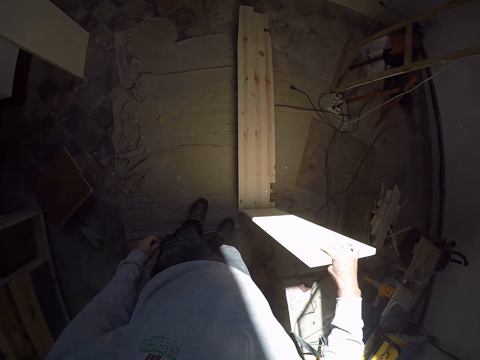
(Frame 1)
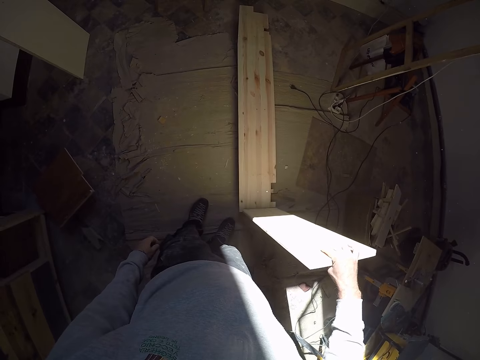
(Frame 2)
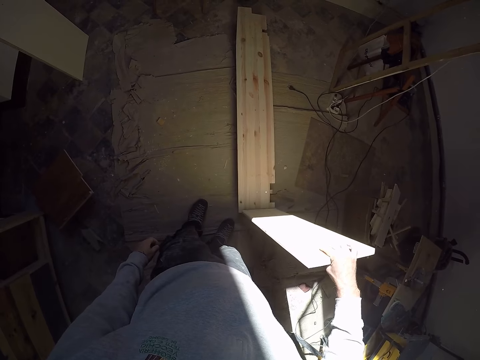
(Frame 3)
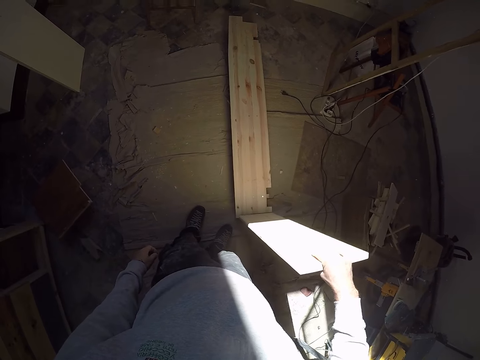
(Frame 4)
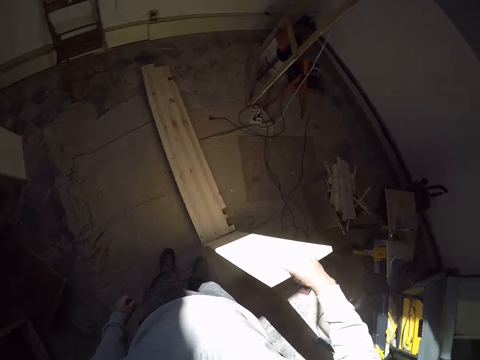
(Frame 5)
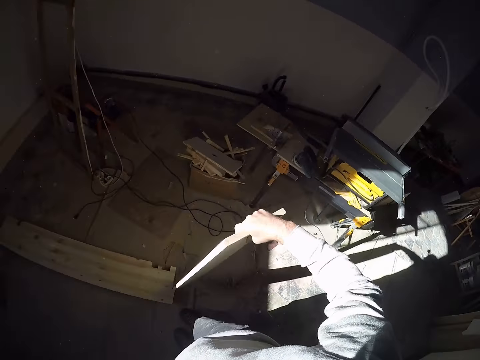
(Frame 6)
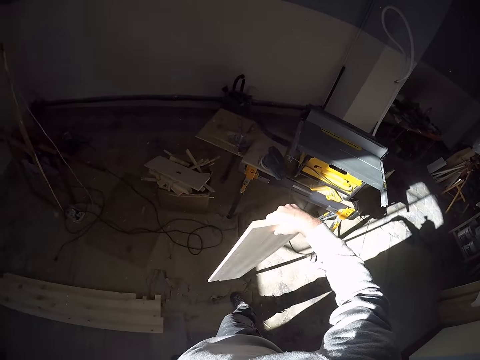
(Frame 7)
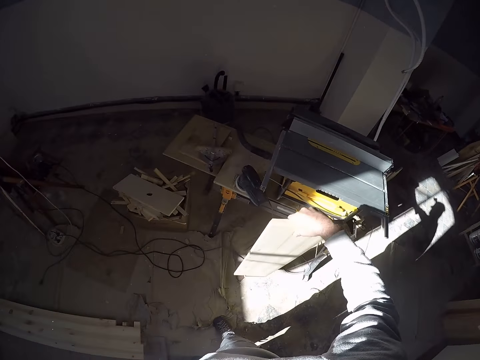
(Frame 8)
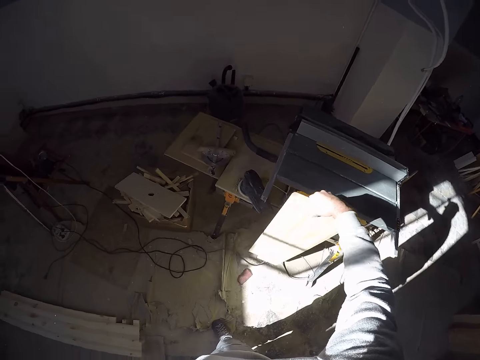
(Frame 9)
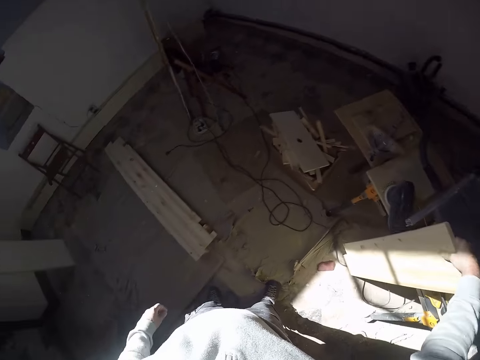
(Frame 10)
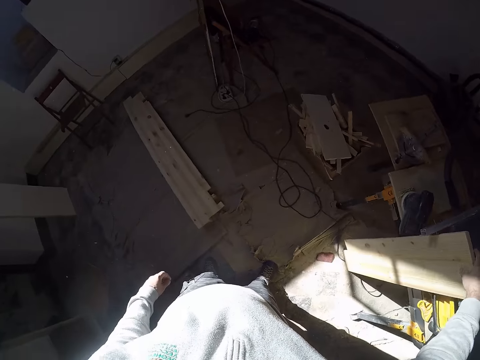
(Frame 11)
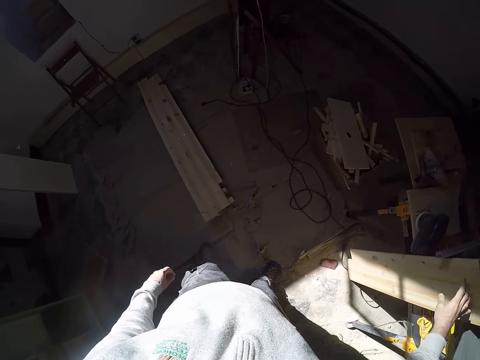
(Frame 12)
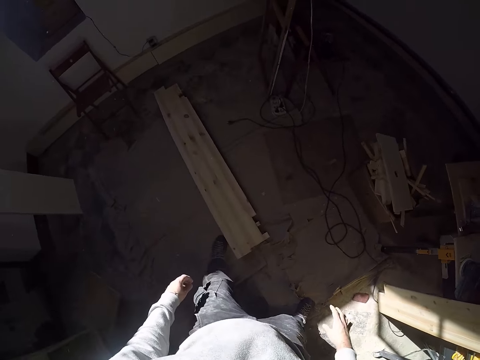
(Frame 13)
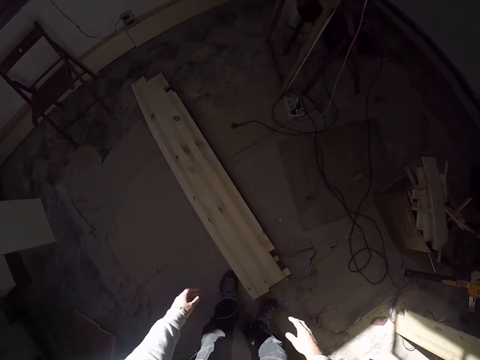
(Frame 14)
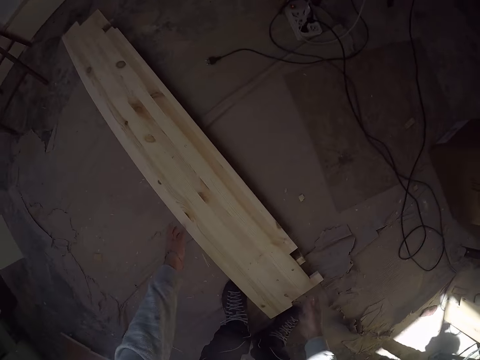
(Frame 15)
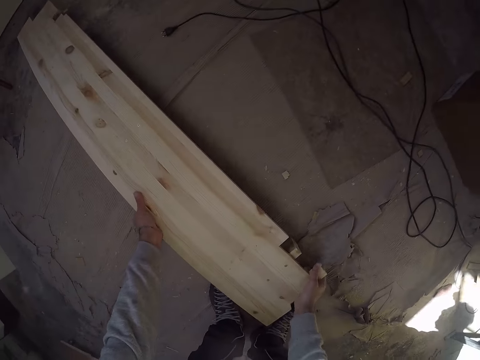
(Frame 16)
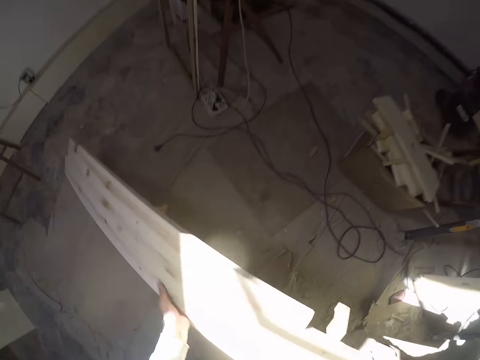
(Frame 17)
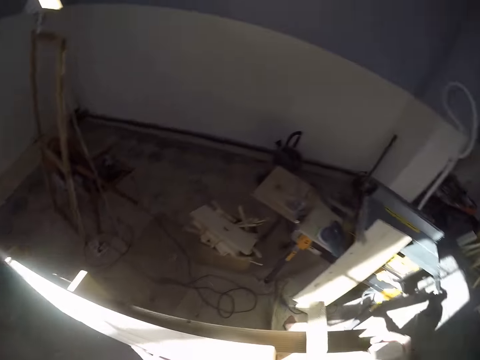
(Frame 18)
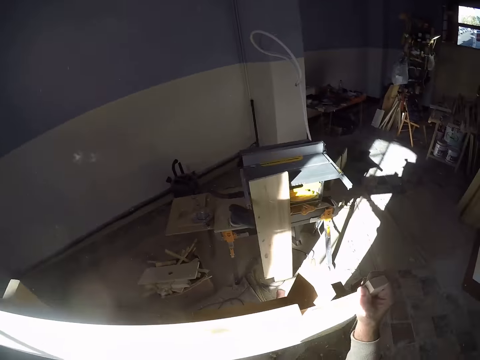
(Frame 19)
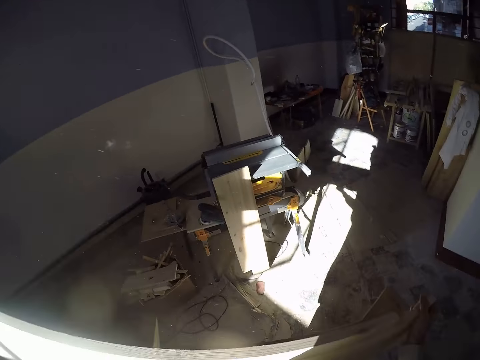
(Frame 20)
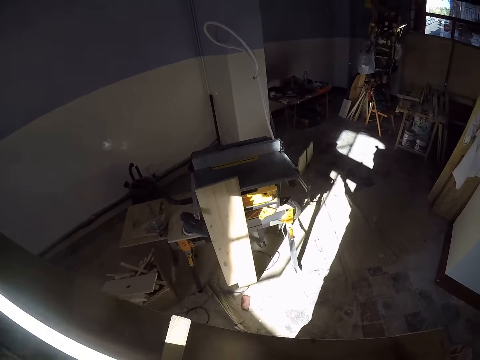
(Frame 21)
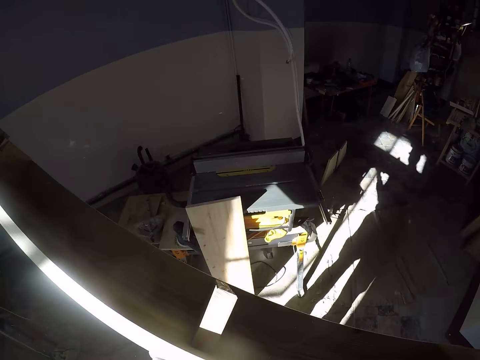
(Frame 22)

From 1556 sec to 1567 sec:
The camera wearer removes the wood from the wood on the floor with his right hand. He places the wood by the side of the wood cutter with his right hand. He carries the wood on the floor with both hands. He walks around the room.

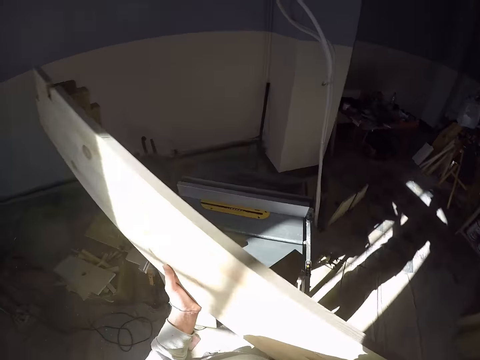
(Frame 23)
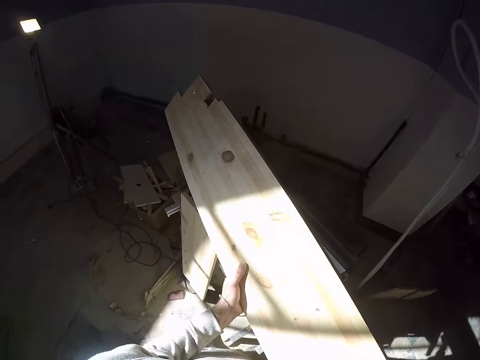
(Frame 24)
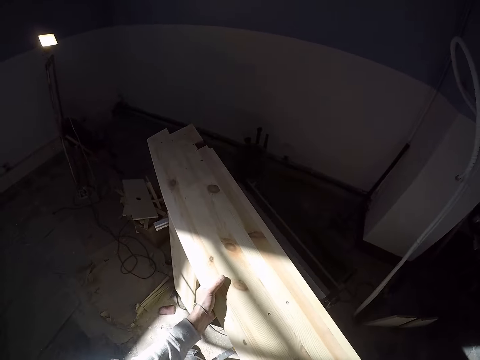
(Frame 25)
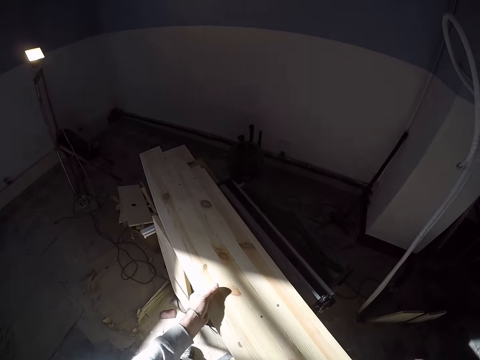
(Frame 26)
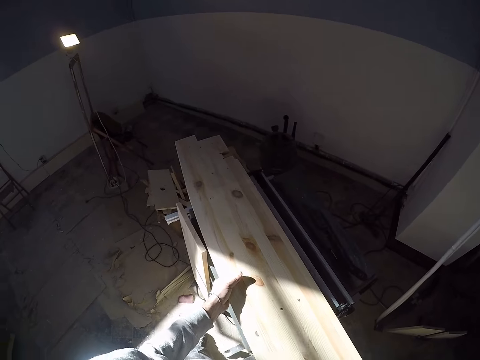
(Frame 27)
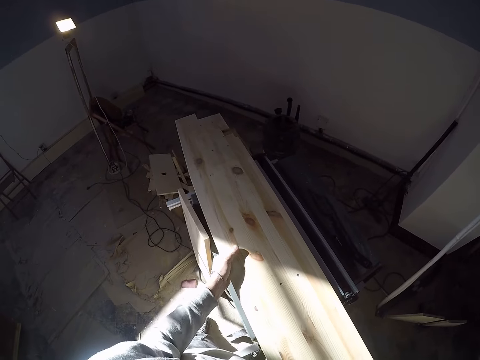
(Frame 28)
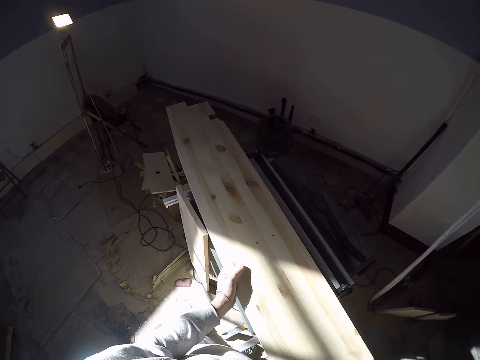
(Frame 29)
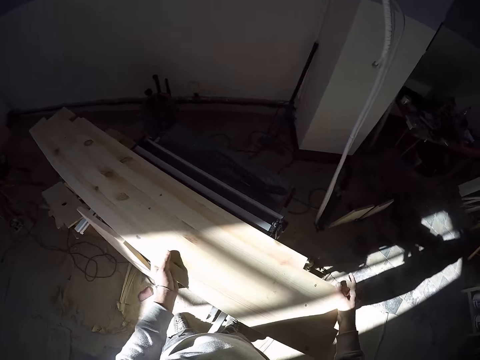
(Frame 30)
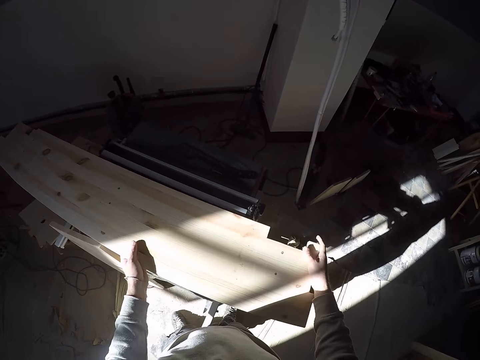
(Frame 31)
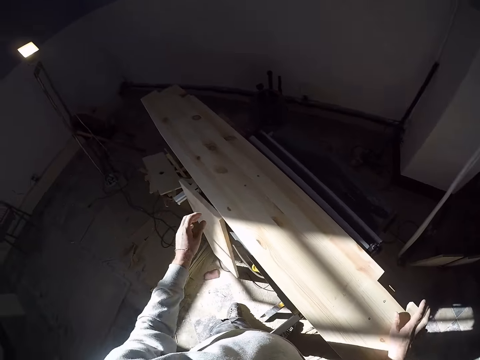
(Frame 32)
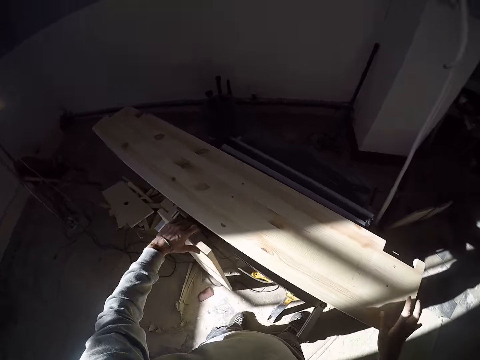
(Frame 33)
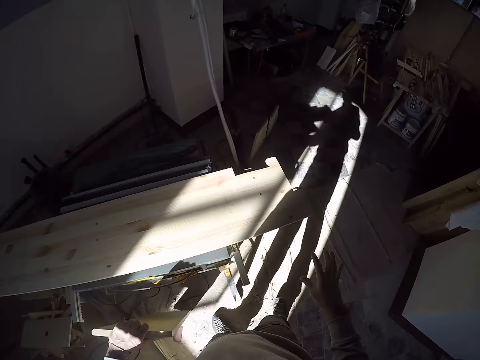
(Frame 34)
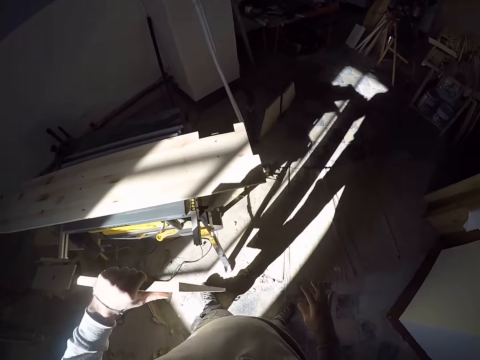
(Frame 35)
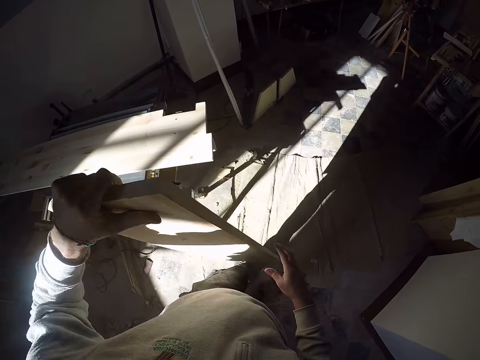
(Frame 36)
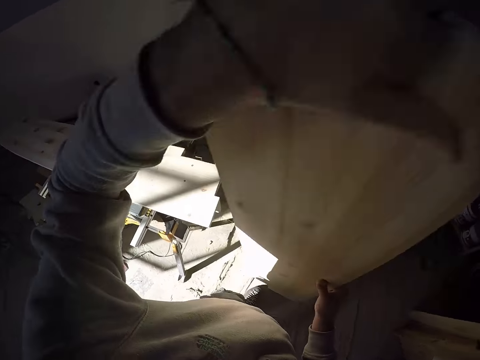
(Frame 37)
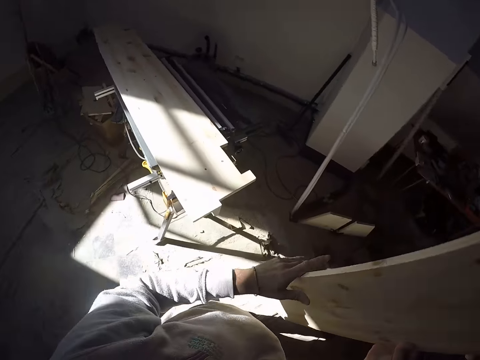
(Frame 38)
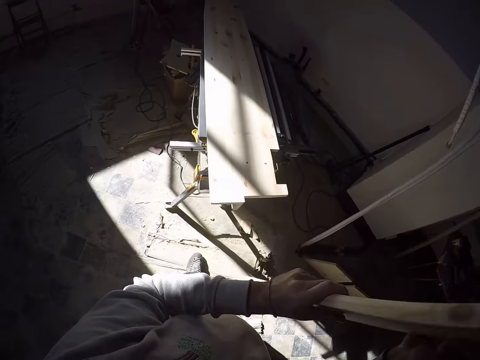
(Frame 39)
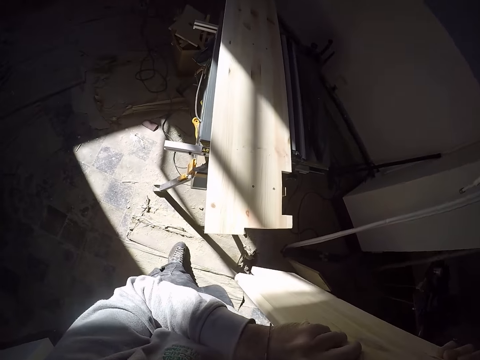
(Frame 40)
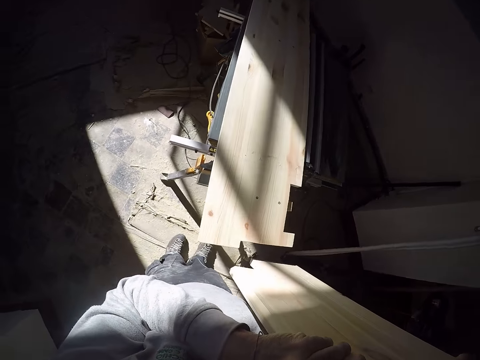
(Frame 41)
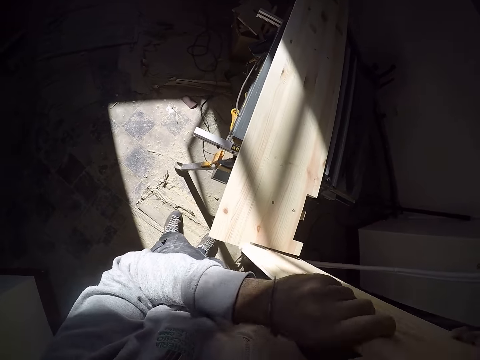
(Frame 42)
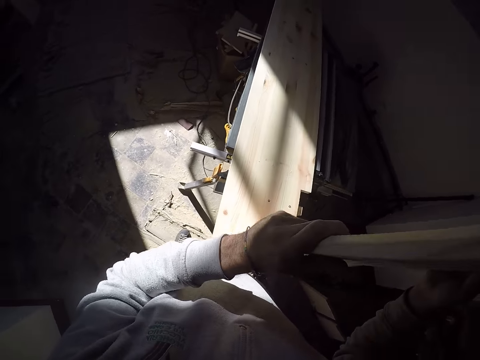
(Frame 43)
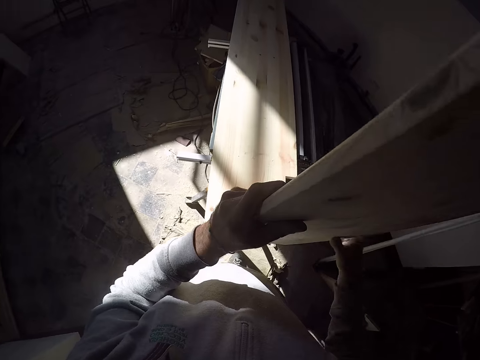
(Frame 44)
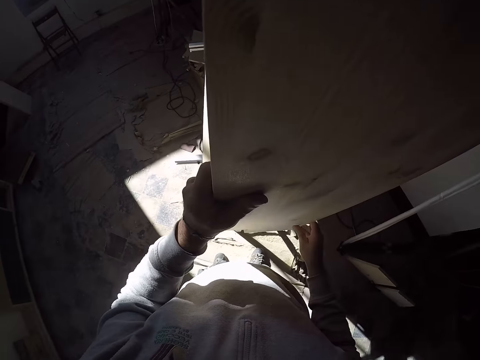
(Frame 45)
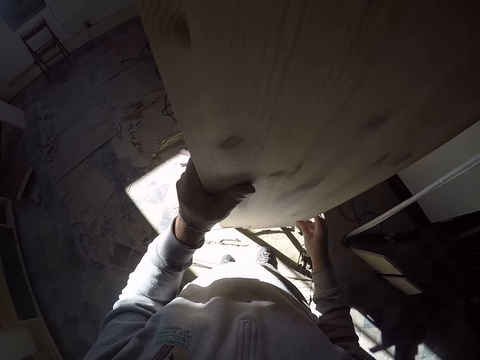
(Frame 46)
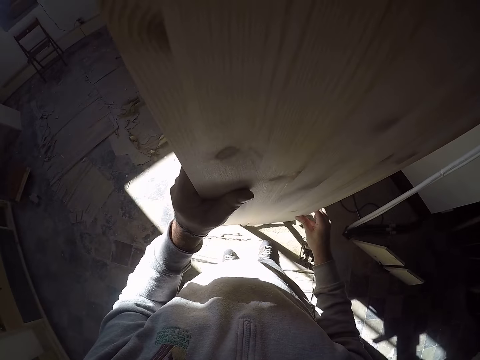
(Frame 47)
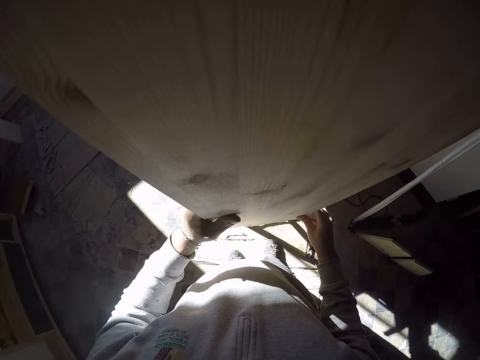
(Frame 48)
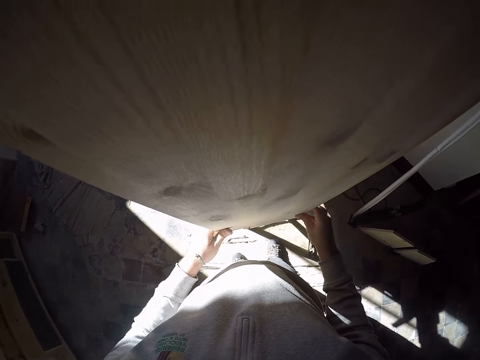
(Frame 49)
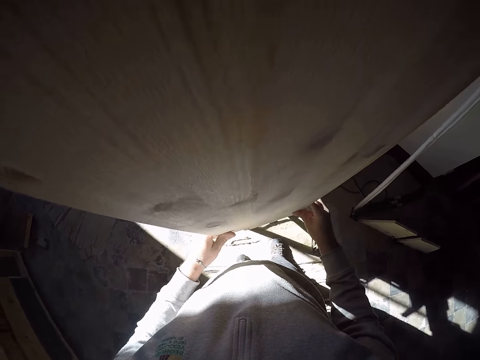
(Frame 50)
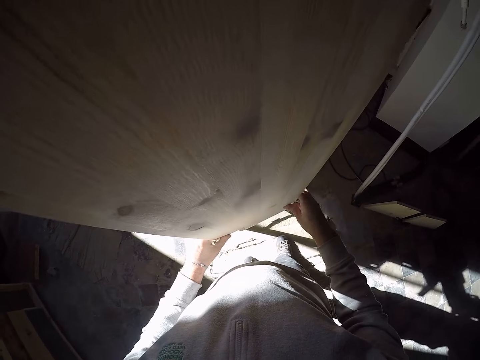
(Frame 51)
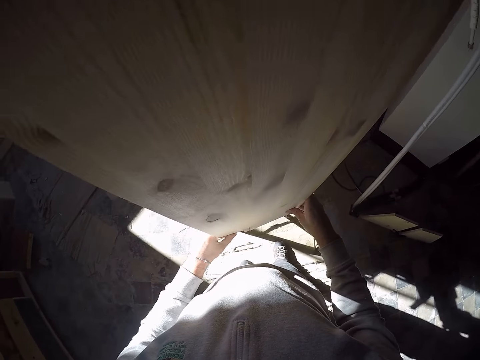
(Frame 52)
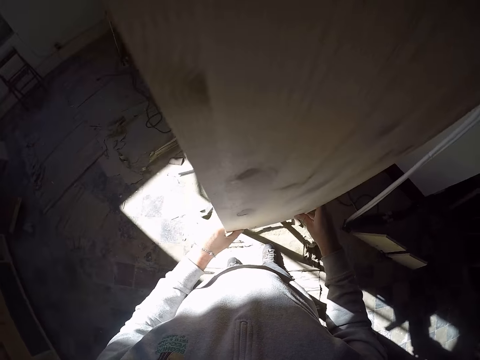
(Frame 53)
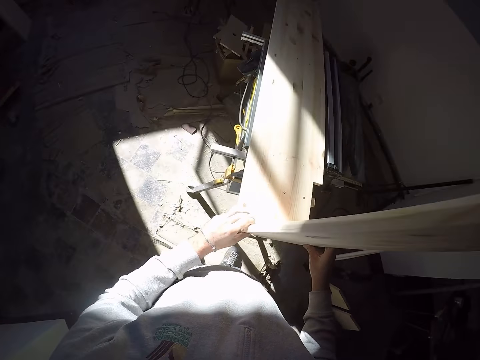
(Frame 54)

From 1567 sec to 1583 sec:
The camera wearer places the wood on the wood cutter with both hands. He removes his left hand from the wood on the wood cutter. He picks up the wood by the side of the wood cutter with his left hand. He touches the wood with his right hand. He holds the piece of wood against the other piece of wood. He fixes the wood to the wood on the wood cutter with both hands.
